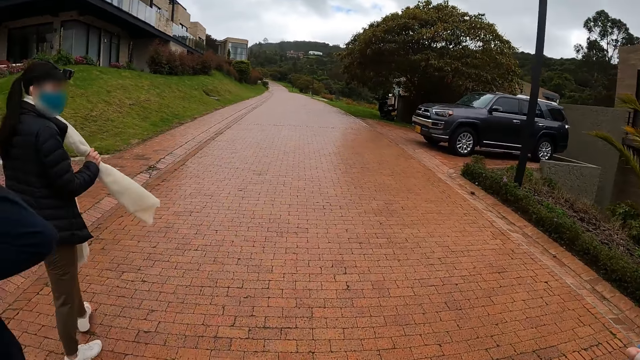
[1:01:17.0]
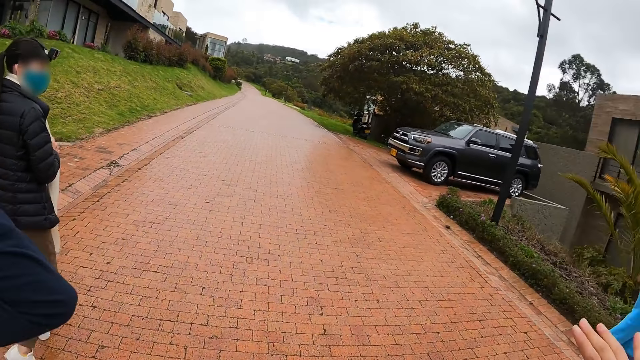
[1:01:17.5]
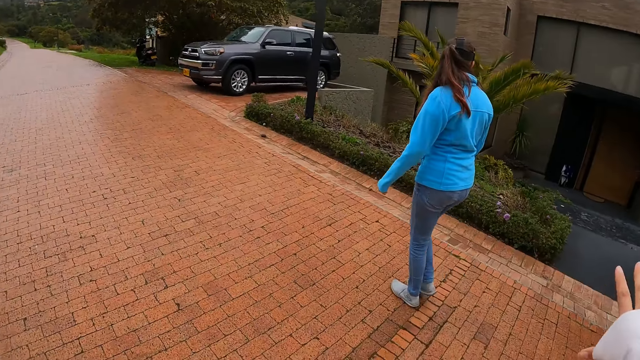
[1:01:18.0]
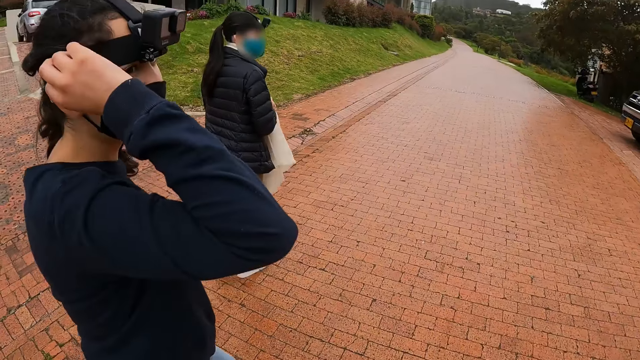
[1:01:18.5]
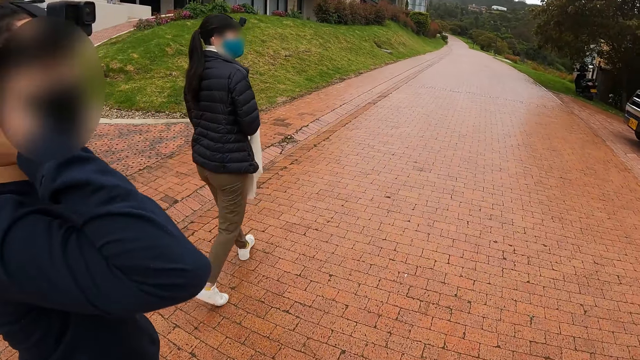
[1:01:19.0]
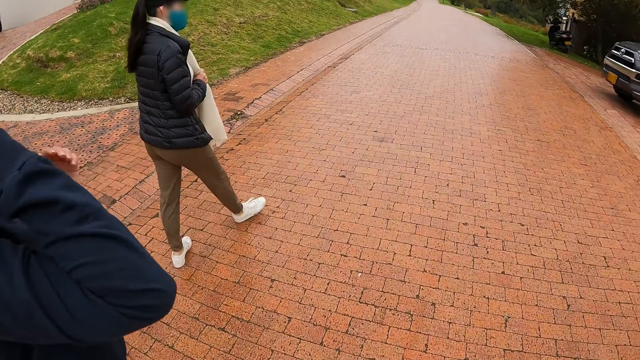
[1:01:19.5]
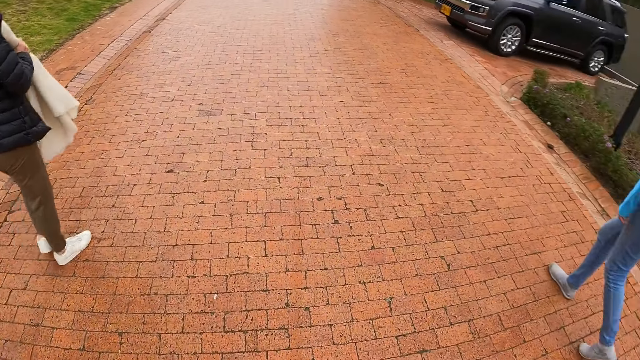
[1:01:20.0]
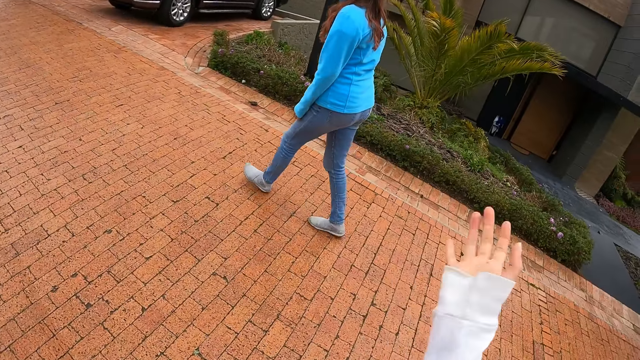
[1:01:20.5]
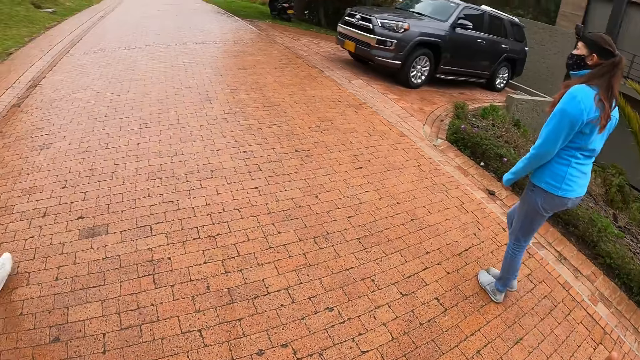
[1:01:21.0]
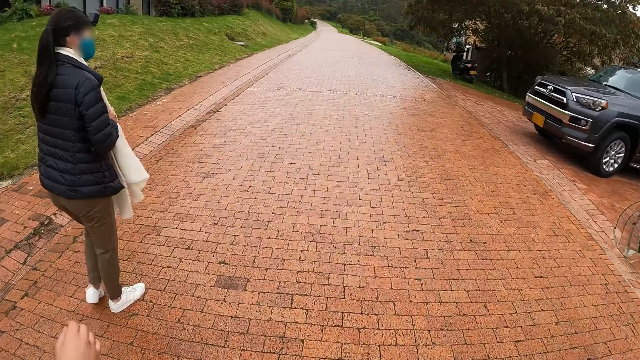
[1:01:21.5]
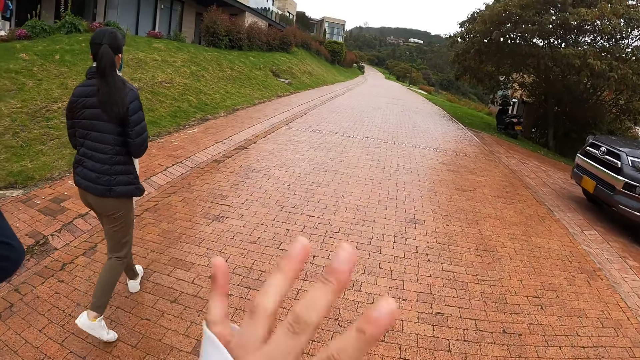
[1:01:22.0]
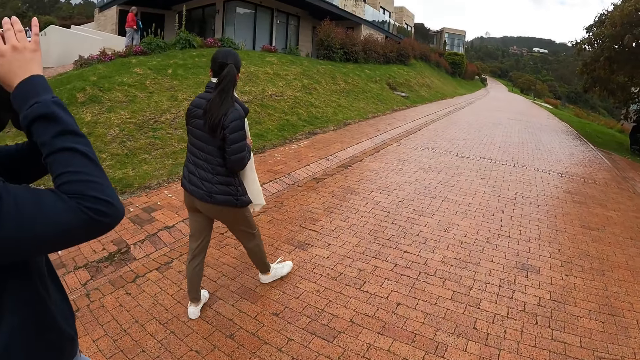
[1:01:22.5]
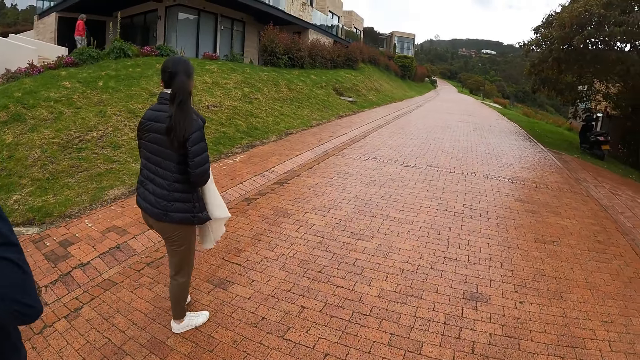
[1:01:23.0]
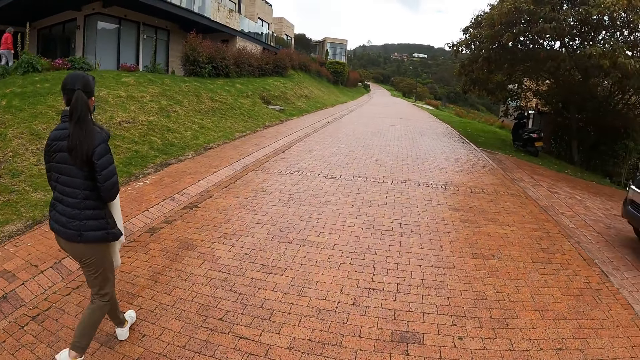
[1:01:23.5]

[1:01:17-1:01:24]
The woman adjusts her camera with her hands.

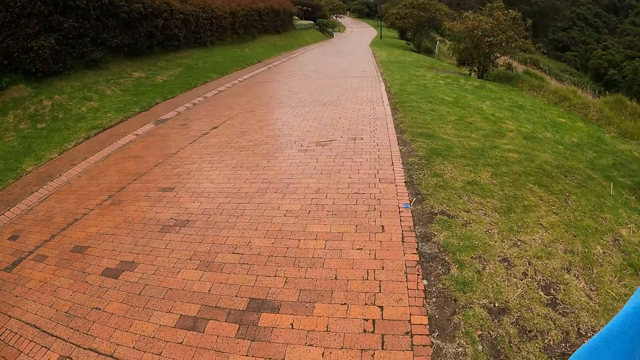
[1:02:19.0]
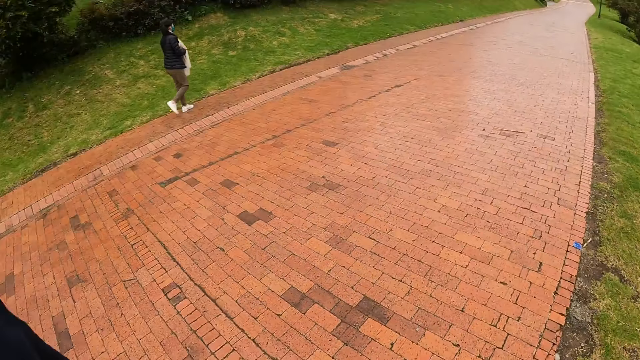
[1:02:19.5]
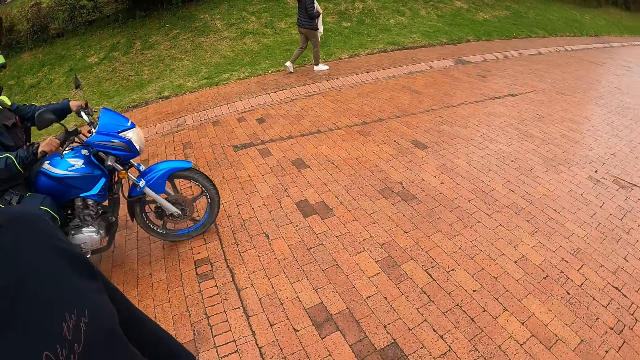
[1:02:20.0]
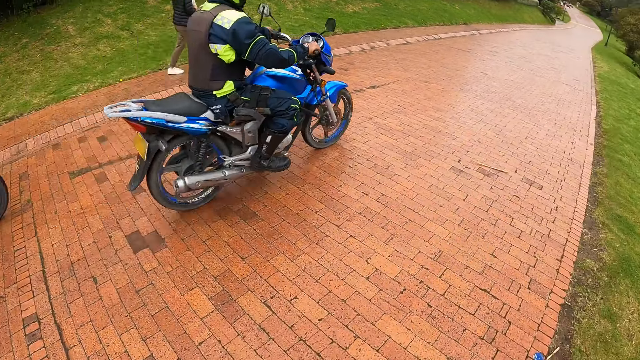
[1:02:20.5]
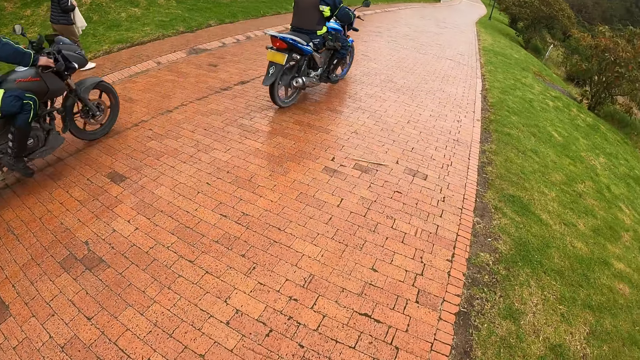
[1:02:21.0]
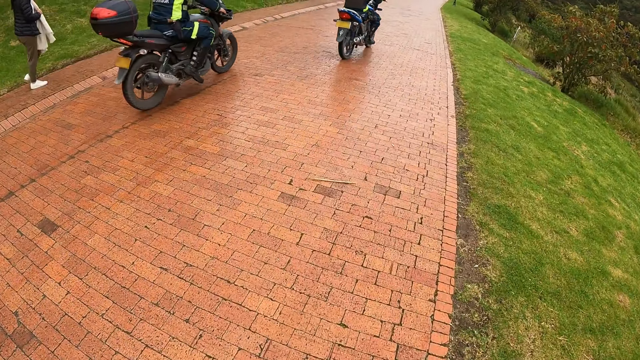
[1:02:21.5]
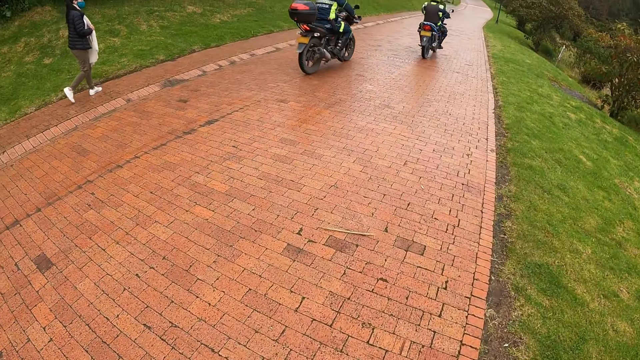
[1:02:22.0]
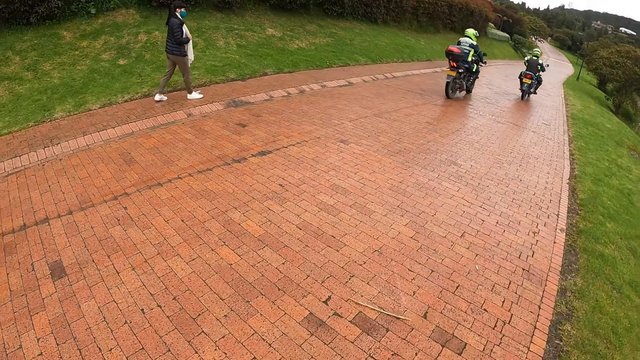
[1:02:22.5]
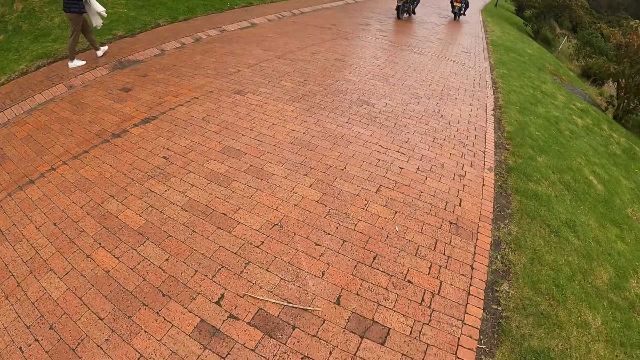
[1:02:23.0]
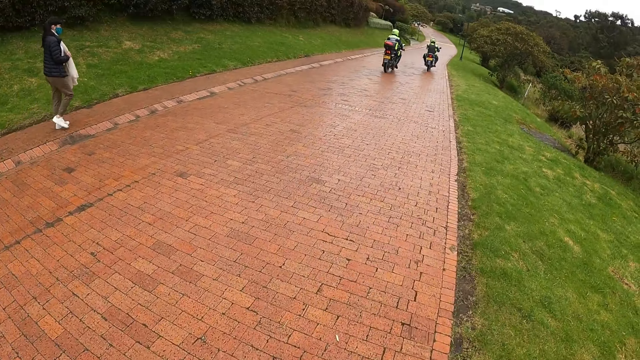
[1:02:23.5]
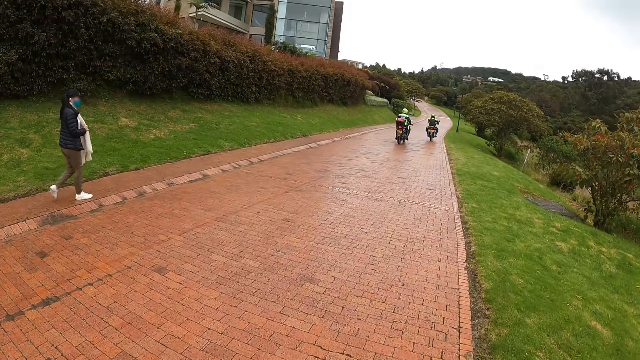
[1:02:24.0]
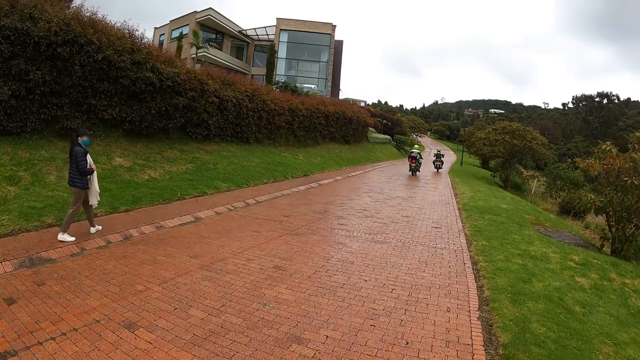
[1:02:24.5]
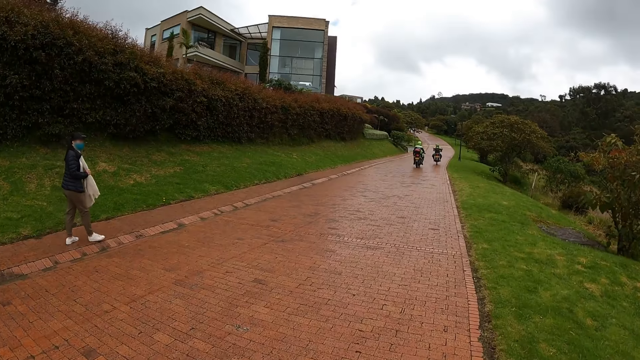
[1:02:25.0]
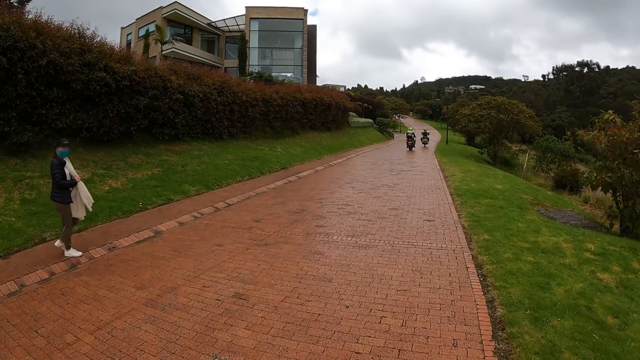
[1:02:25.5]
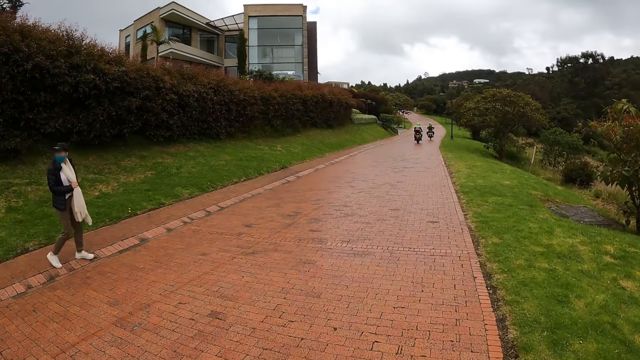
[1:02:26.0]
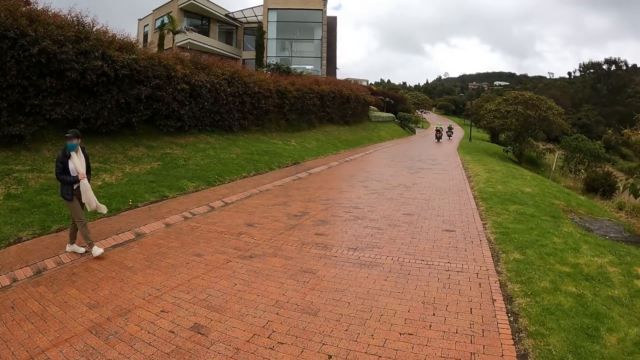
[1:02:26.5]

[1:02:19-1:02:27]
A motorcycle rides past the camera wearer, a woman, another woman and a third woman. Another motorcycle rides past the camera wearer, the first woman, the second woman and the third woman.

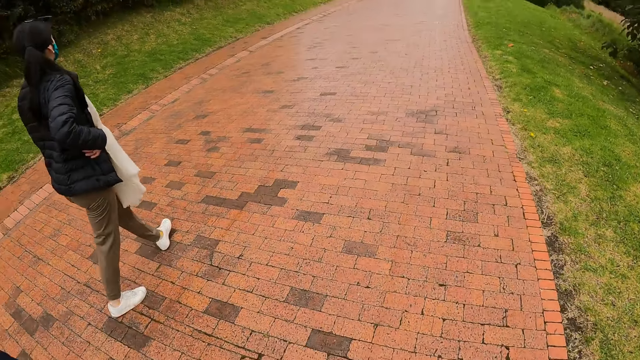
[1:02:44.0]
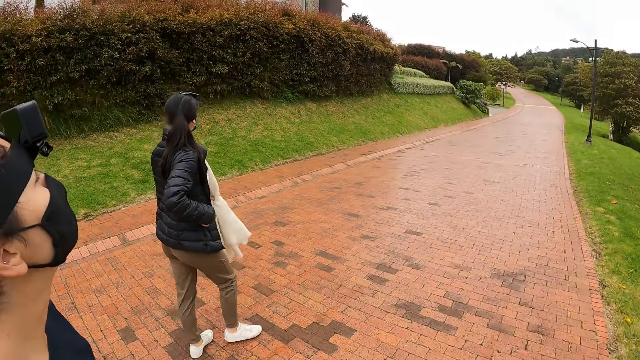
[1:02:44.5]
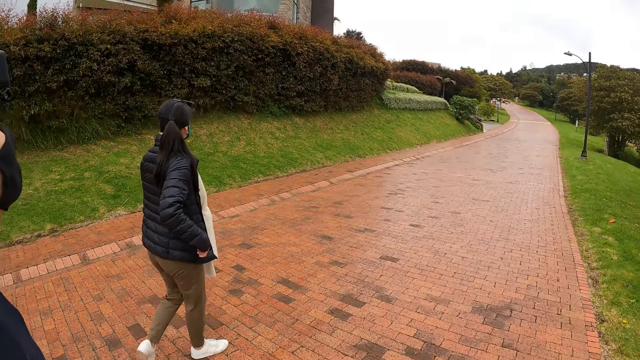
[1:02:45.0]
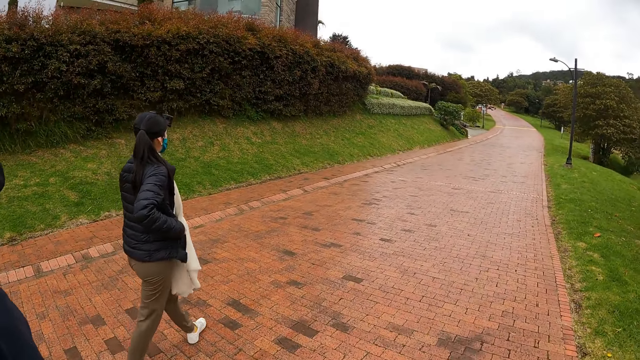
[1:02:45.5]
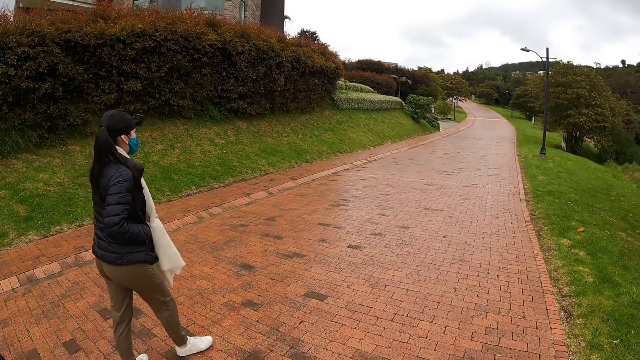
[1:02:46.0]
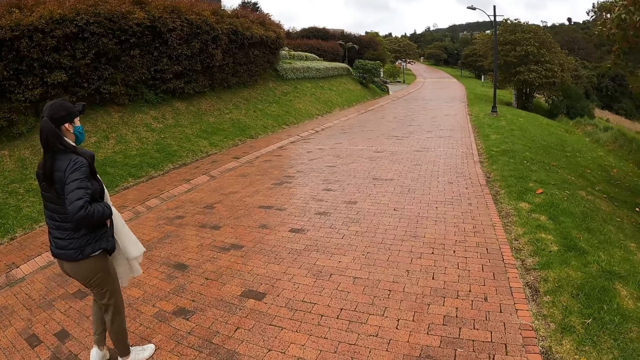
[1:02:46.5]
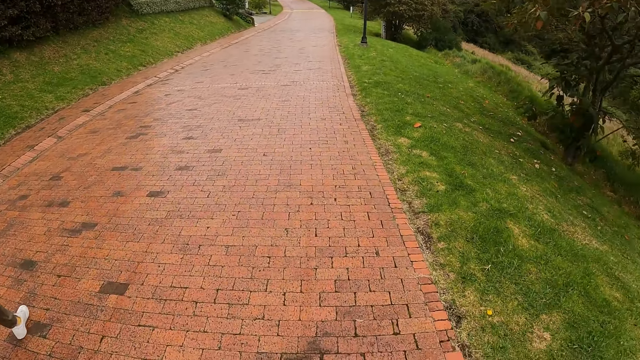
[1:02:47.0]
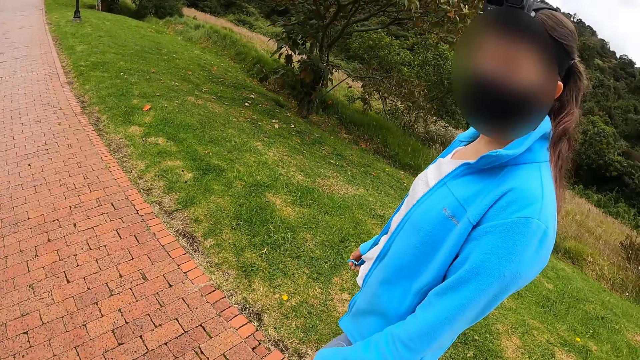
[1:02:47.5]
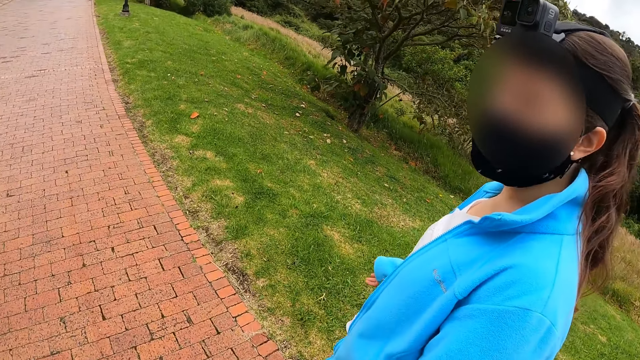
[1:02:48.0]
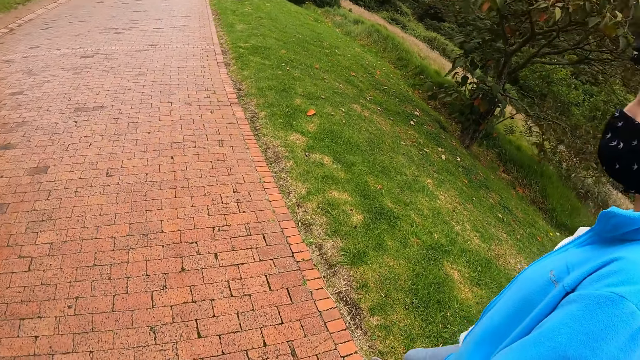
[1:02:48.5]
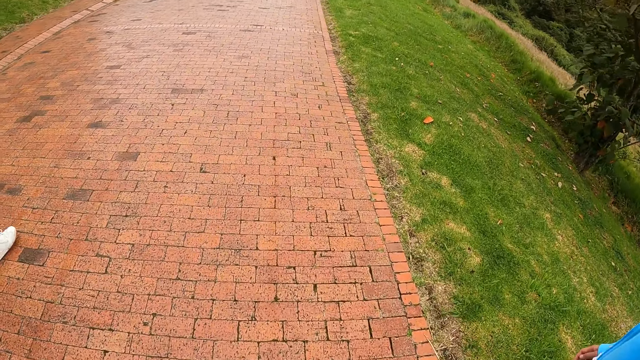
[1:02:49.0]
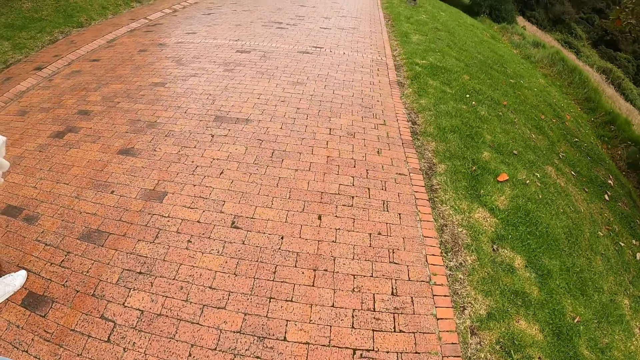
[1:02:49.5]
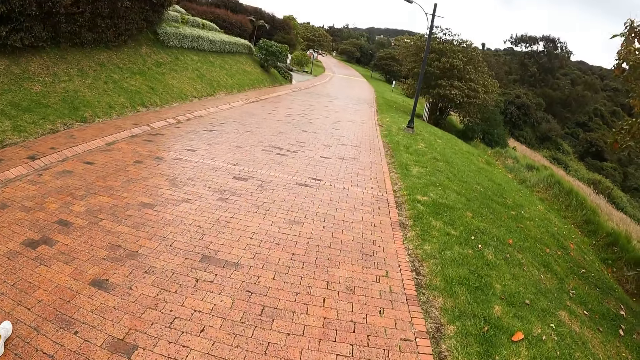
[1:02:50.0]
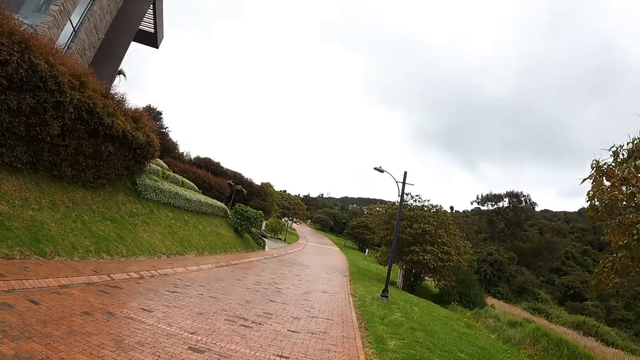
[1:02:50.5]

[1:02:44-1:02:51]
The woman puts her right hand in her jacket.
